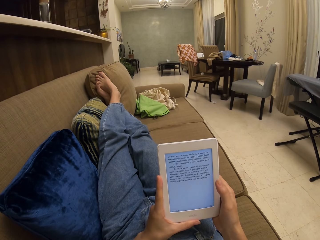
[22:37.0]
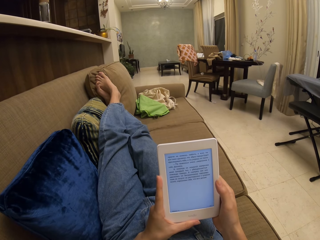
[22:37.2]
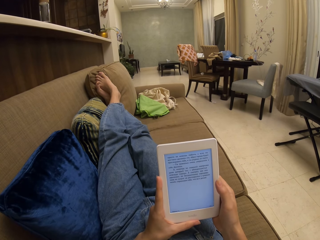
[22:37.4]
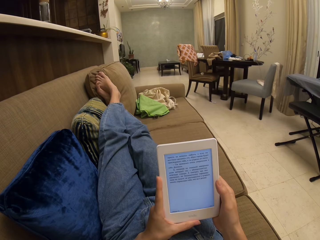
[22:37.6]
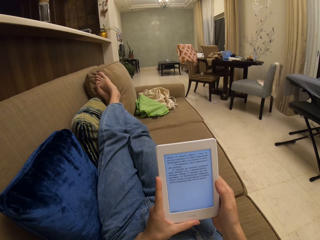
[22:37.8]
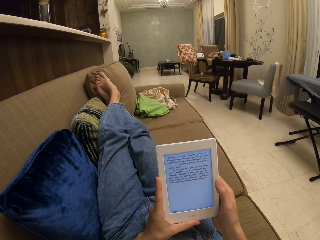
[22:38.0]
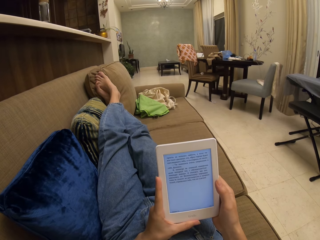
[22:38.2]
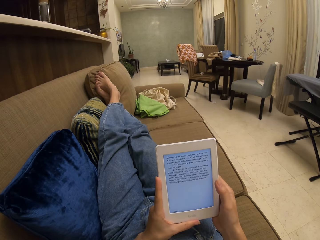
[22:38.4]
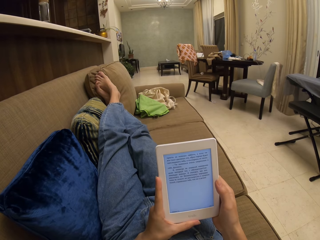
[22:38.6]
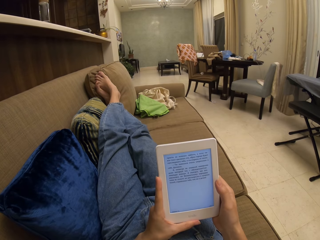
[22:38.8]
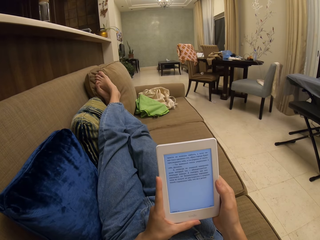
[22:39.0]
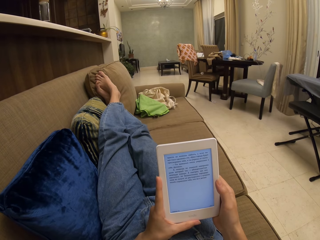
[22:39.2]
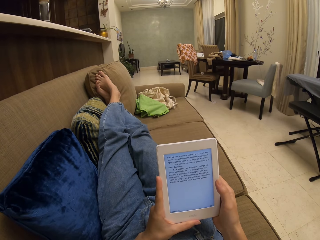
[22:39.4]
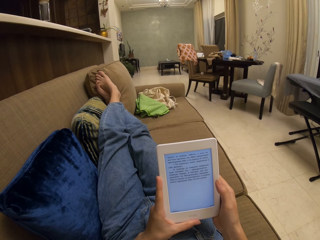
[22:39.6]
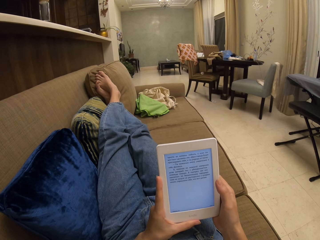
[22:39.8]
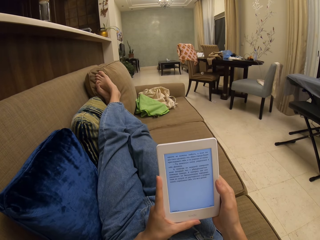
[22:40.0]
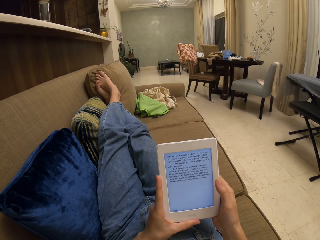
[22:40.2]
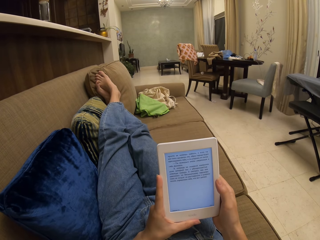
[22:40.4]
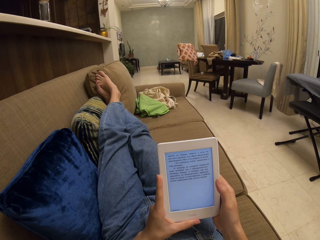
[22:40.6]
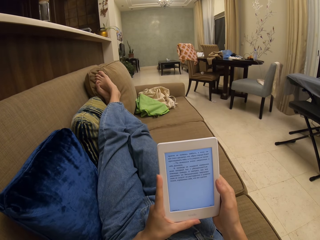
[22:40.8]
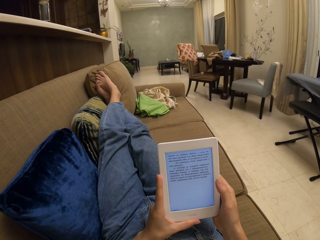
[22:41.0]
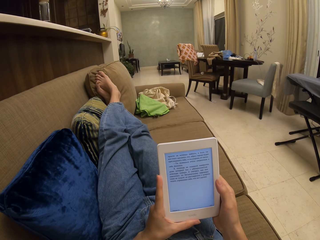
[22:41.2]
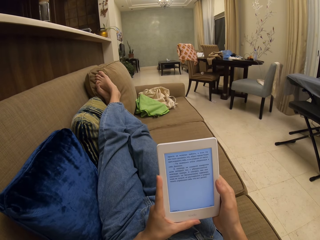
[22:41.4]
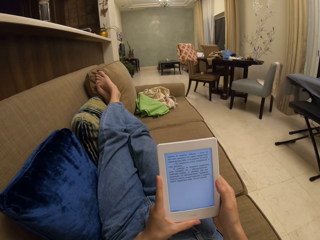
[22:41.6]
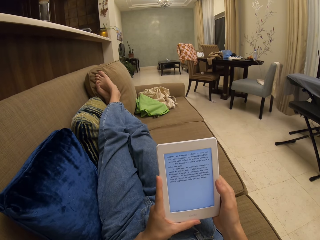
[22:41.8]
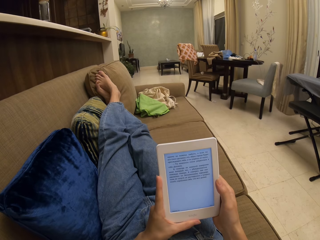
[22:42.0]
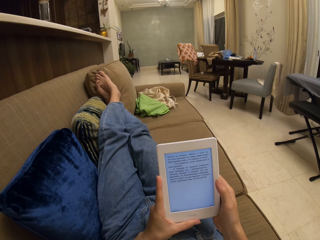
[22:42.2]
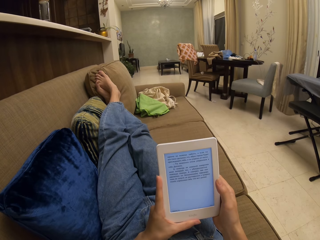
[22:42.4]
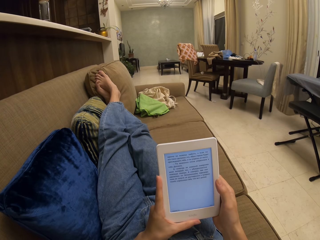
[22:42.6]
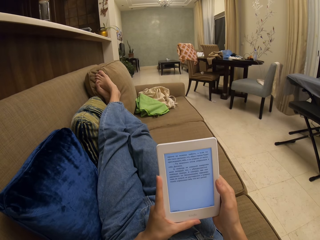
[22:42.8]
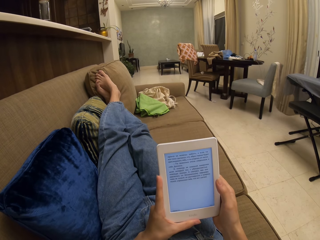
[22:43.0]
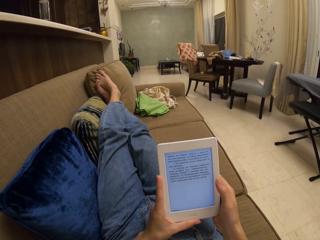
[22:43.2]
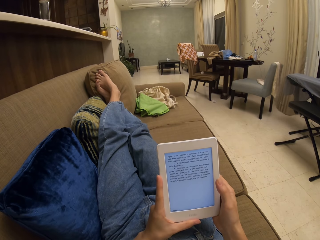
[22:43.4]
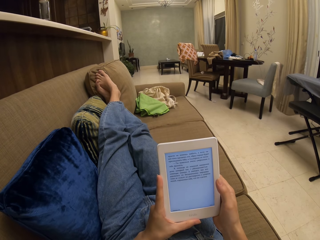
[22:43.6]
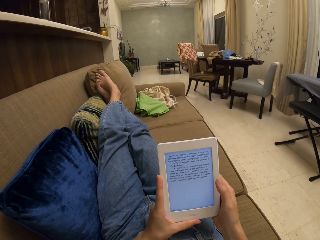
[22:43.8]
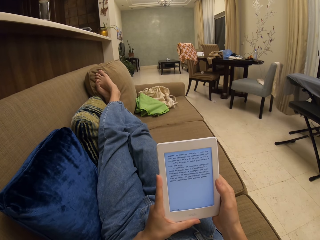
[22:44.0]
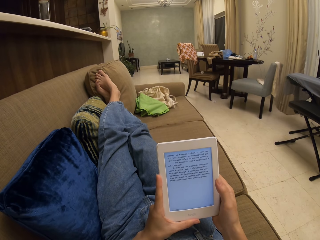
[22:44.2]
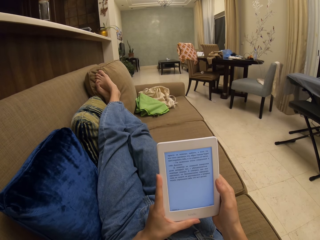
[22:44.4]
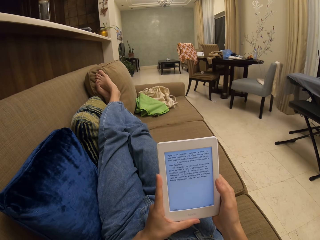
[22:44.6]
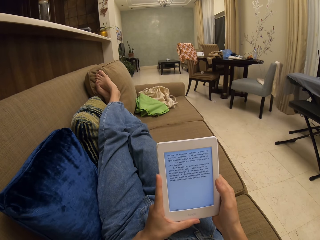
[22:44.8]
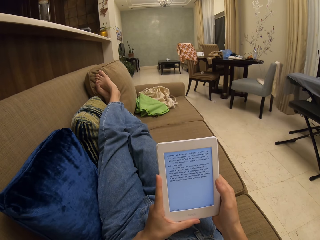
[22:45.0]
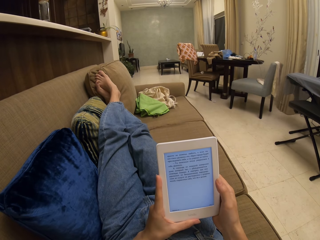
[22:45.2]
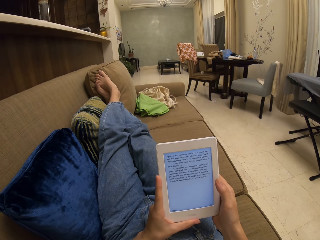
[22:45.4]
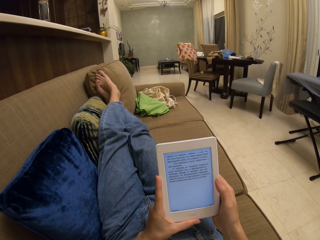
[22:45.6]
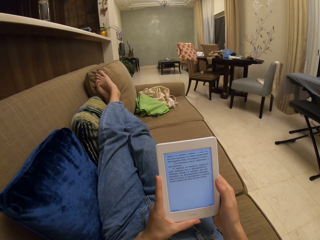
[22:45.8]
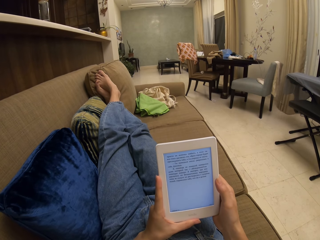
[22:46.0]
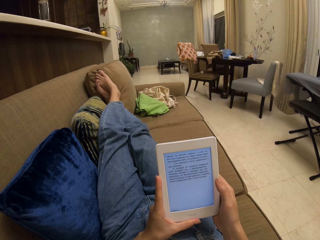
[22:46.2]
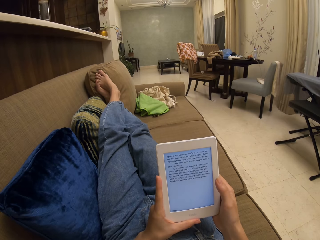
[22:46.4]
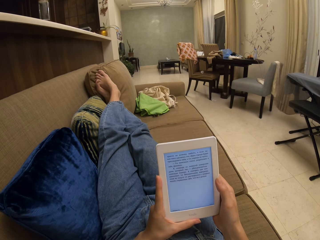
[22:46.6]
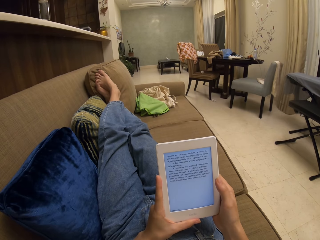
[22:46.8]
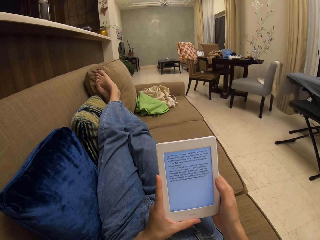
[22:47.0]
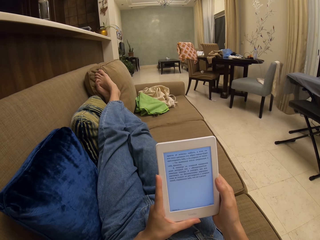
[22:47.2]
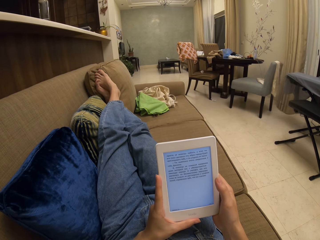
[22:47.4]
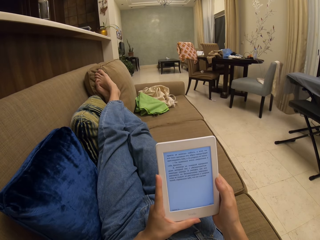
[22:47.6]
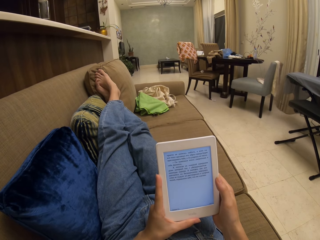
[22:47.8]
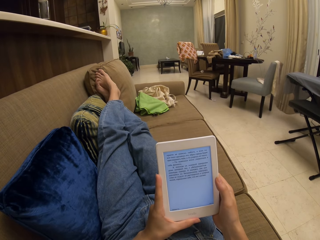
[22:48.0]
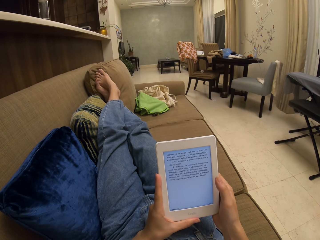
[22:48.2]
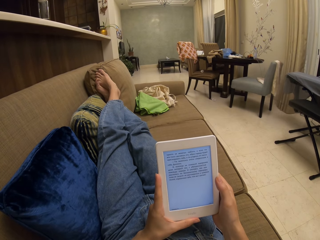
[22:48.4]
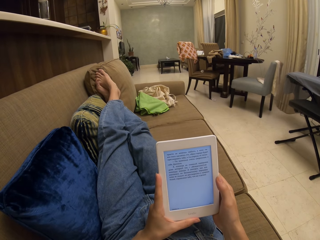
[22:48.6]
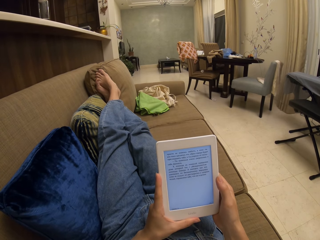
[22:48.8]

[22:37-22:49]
The camera wearer reads a book on the tablet.

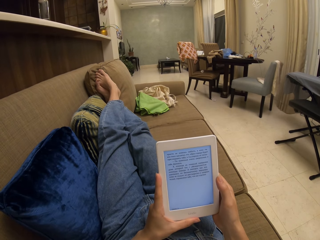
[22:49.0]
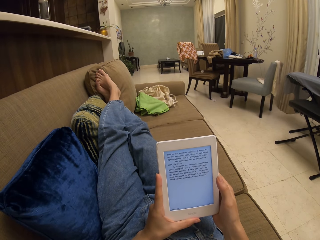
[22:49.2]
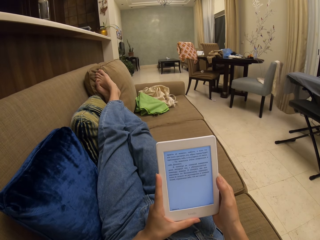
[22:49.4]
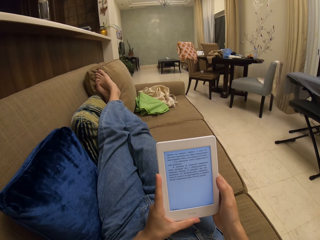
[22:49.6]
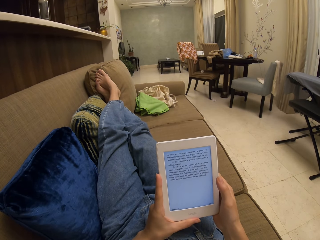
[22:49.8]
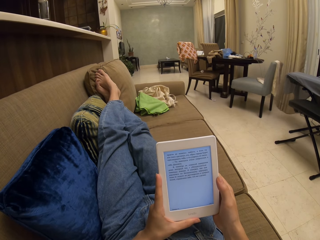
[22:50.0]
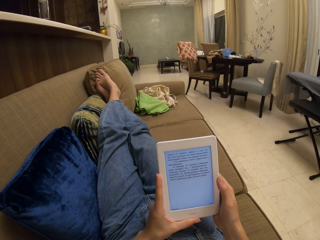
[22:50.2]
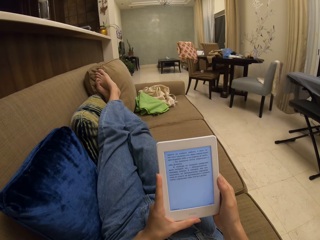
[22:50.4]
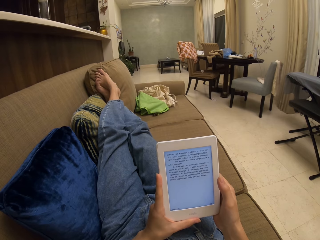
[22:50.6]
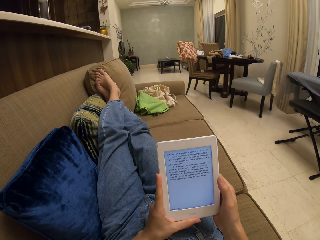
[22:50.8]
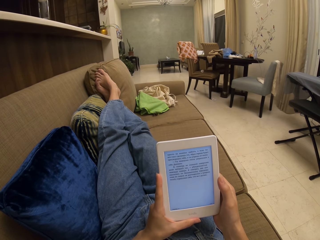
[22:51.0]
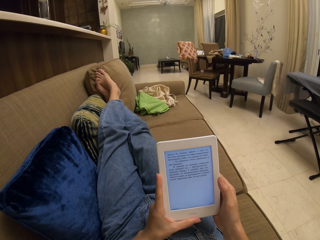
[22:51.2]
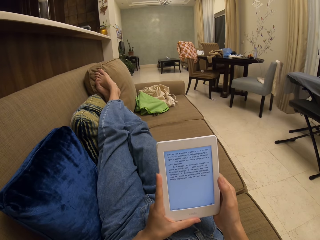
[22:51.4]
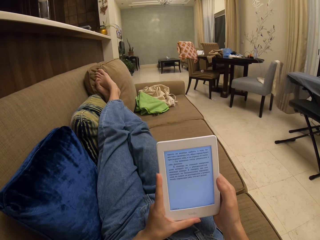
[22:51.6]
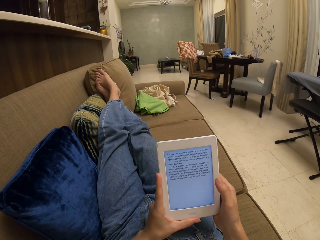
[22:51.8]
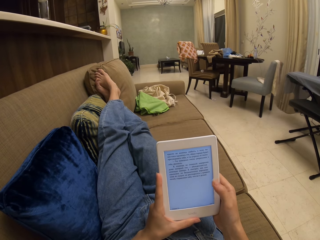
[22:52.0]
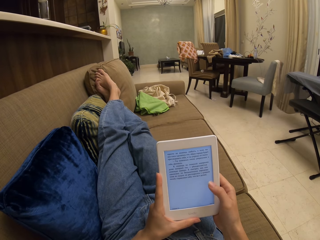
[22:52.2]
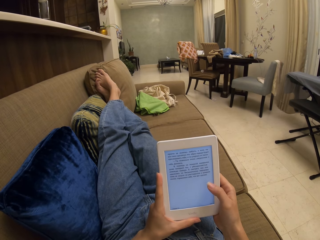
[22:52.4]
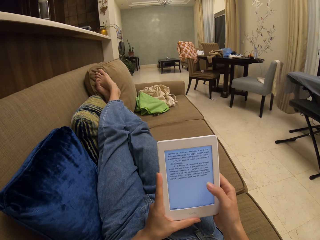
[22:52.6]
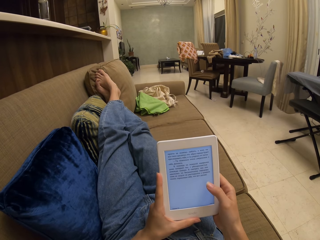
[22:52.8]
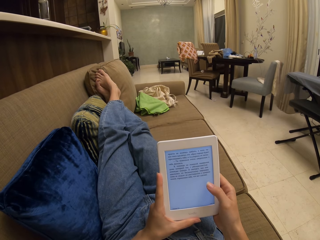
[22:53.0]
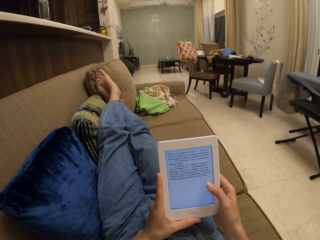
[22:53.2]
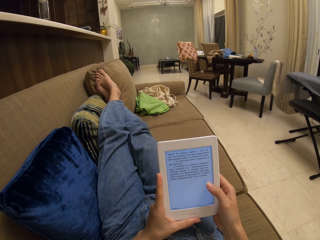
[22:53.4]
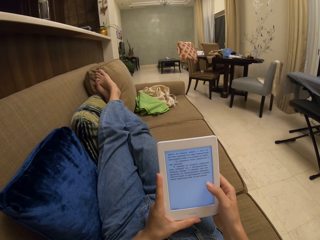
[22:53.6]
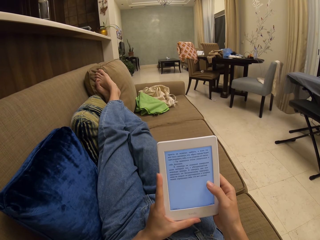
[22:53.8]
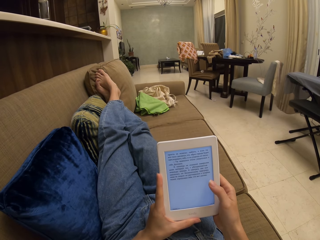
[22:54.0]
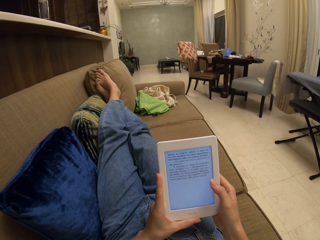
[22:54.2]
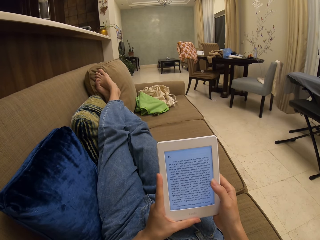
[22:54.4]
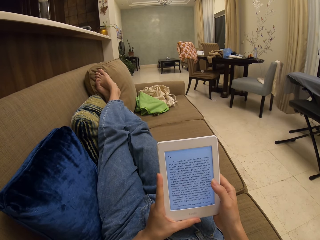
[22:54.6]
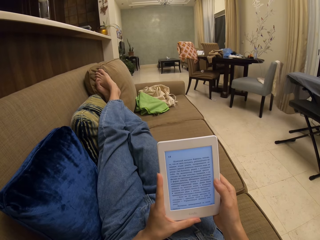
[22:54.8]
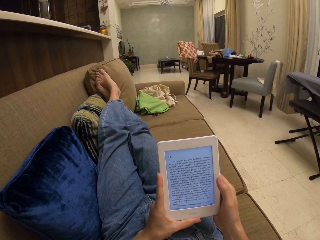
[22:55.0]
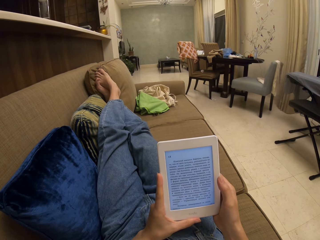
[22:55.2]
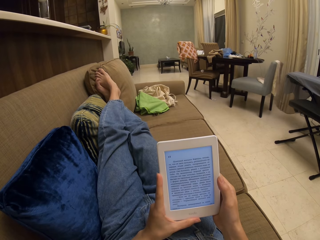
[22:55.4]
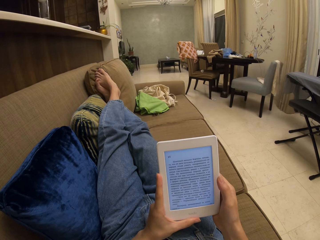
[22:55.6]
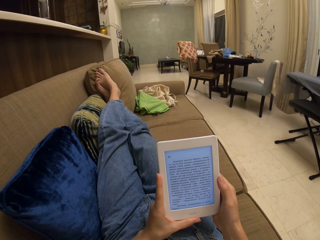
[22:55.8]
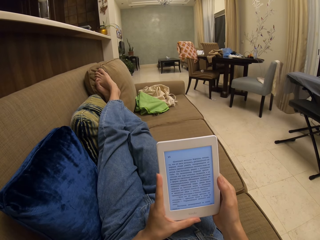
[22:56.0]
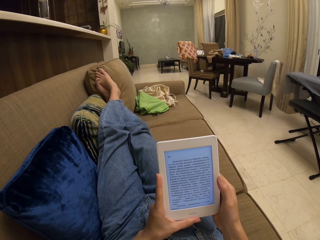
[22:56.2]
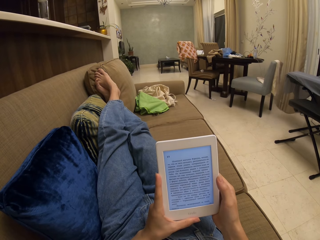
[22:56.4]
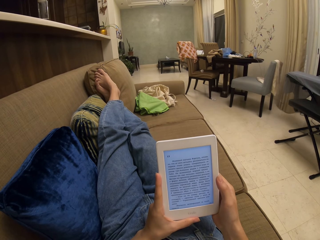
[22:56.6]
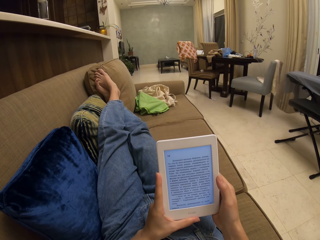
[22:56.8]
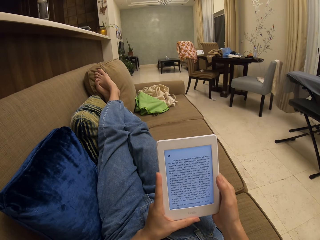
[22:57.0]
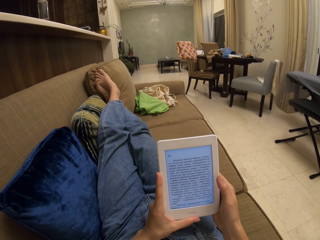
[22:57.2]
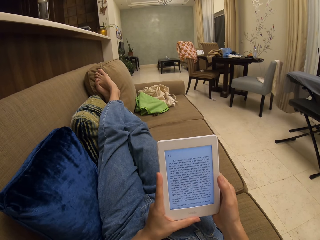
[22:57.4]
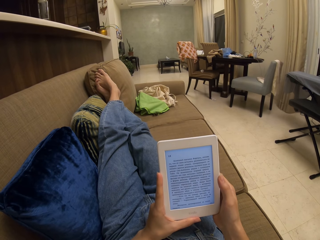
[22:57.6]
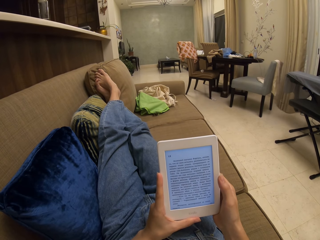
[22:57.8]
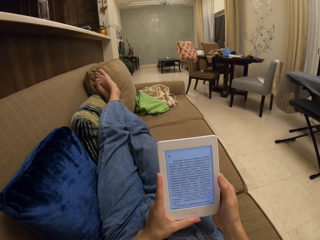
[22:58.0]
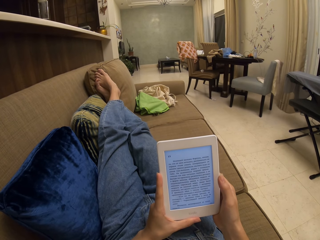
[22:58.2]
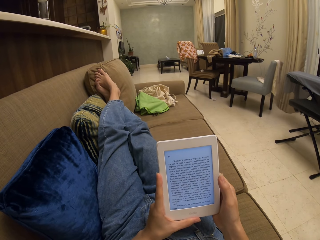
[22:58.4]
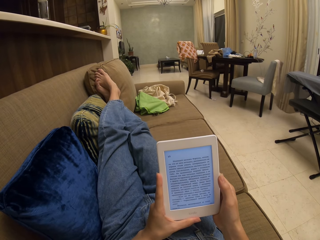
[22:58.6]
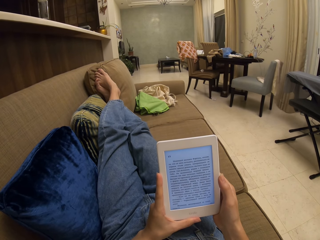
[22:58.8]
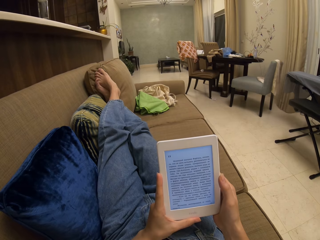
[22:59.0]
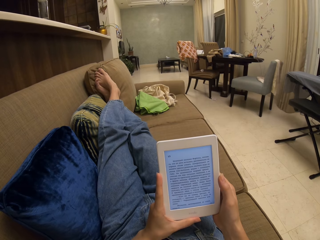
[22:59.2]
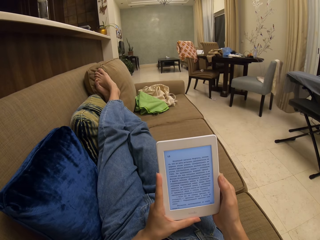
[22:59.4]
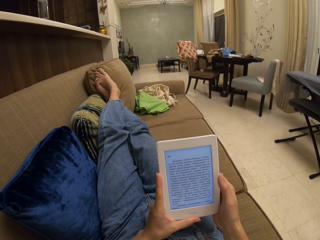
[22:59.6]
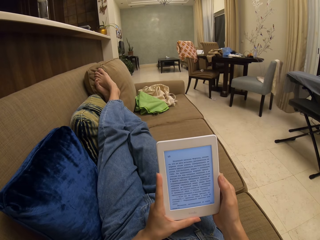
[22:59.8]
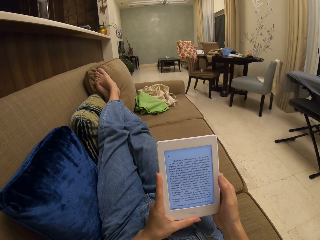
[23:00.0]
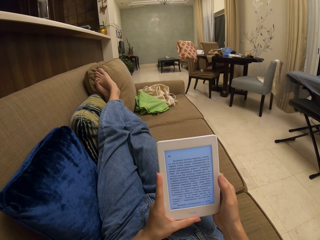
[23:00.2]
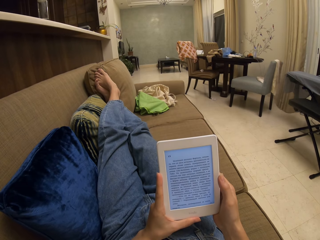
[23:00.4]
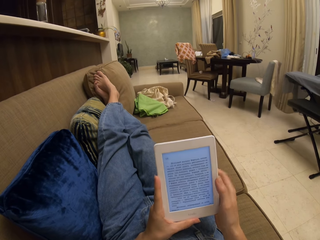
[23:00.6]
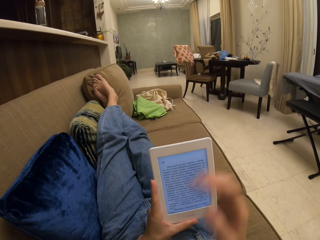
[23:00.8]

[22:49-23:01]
The camera wearer operates the tablet. They touch the screen. They read a book on the tablet.
